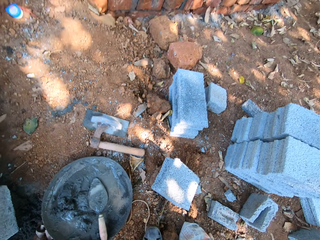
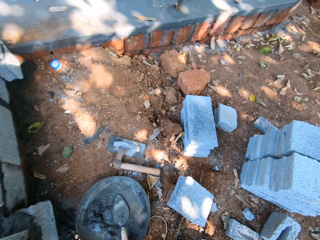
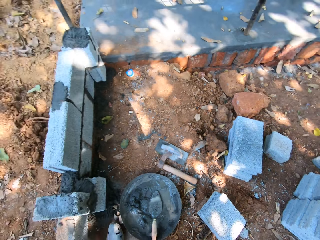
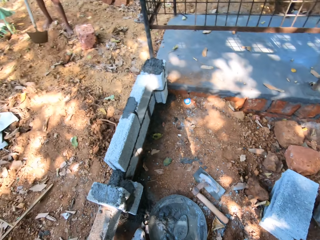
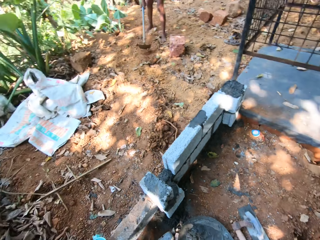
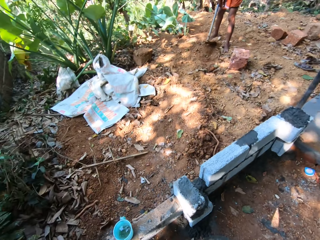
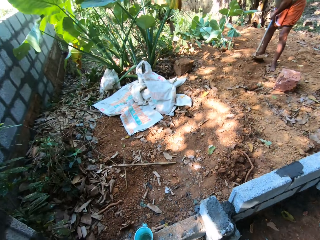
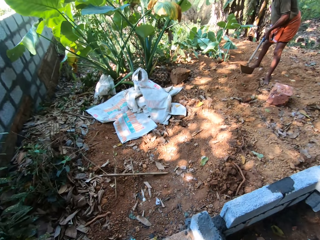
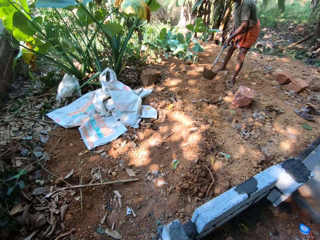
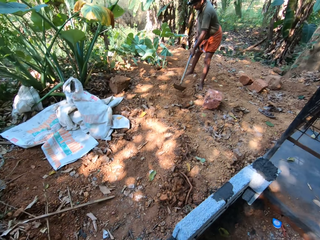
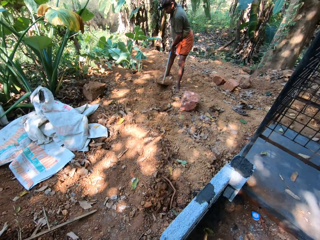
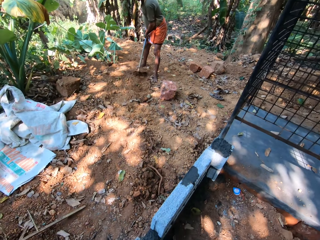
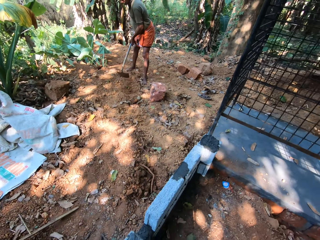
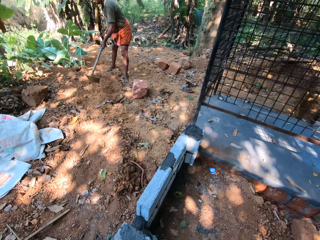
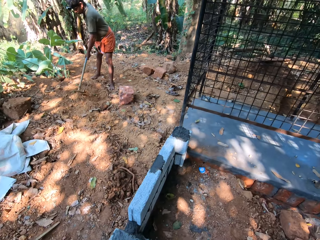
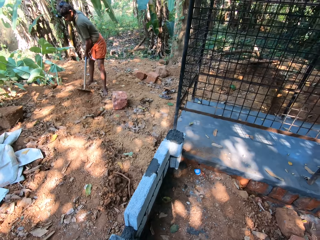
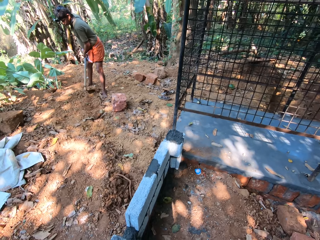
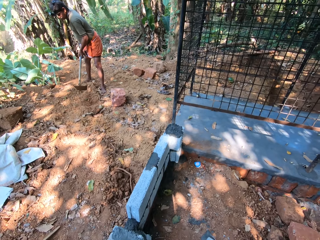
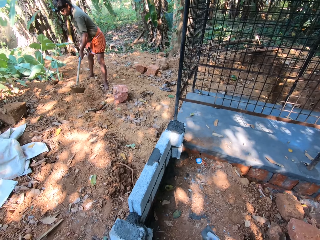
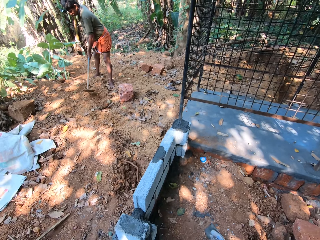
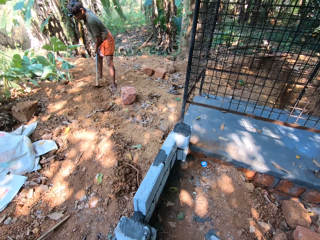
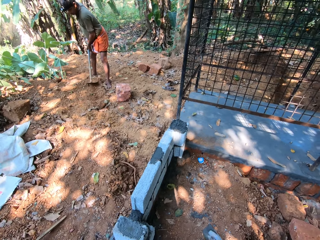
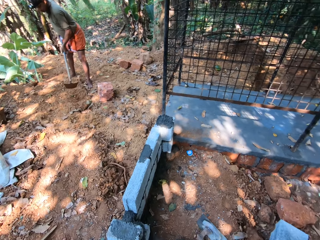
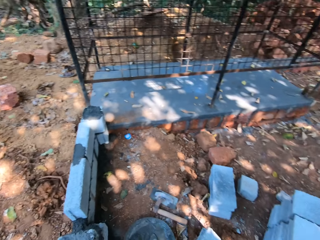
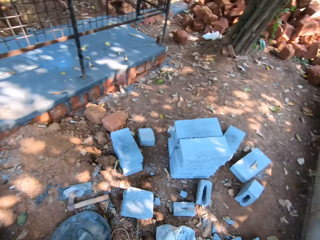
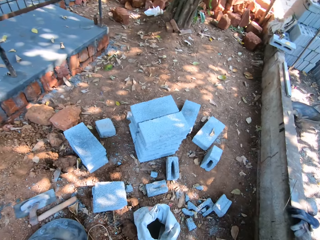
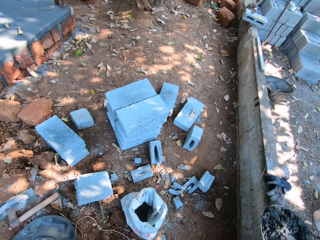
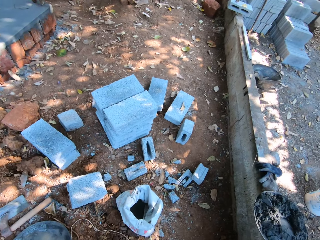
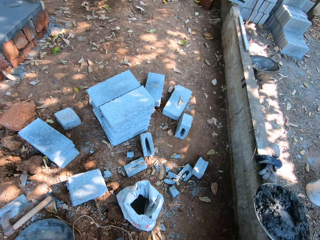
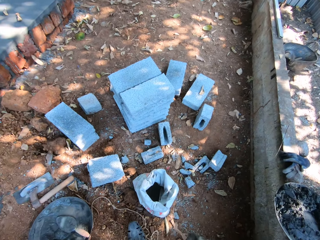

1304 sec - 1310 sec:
A man digs the ground with the hoe in both hands. The camera wearer looks around.

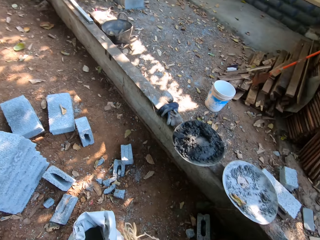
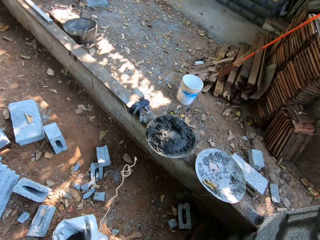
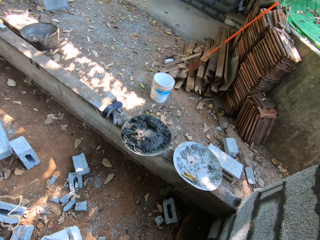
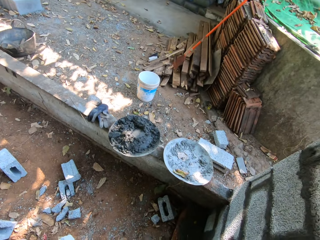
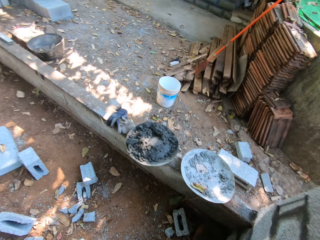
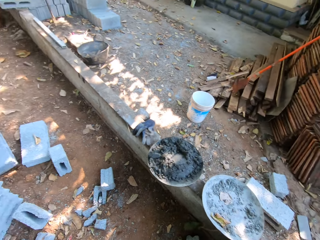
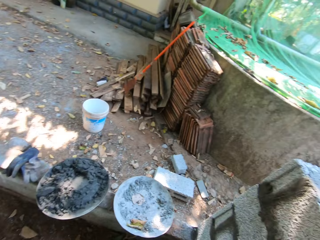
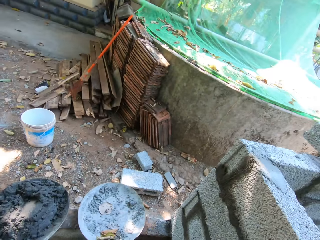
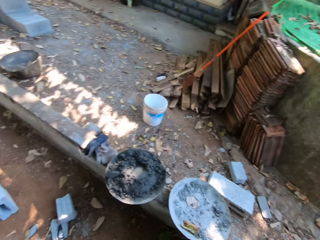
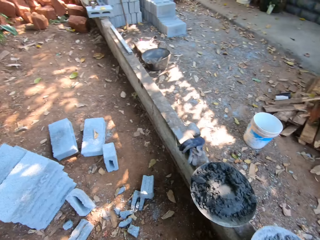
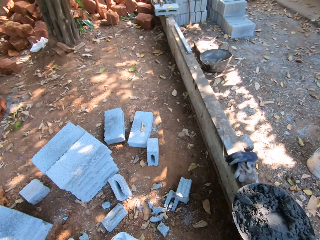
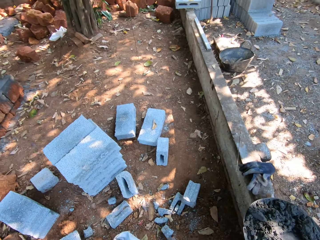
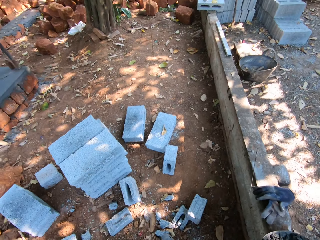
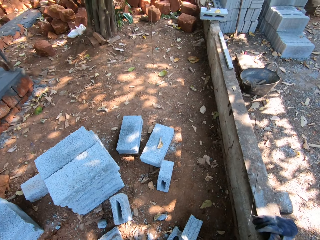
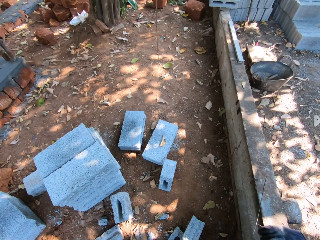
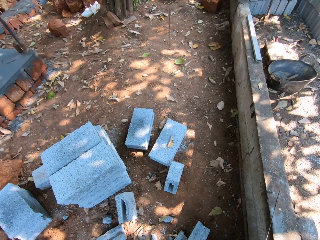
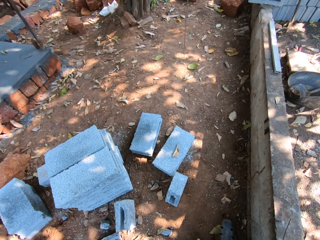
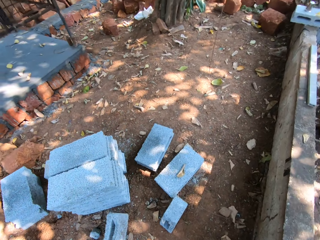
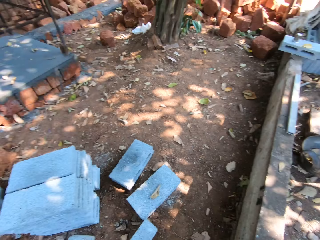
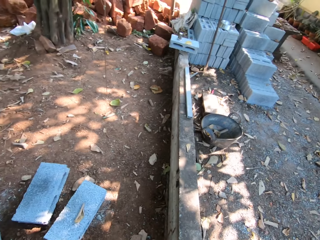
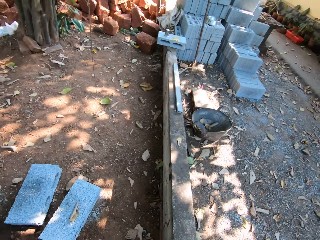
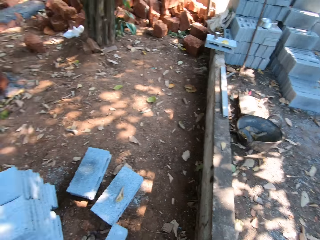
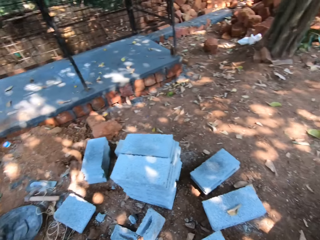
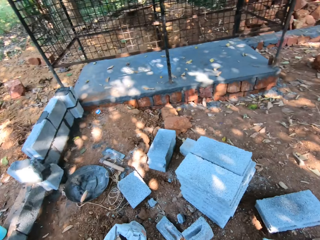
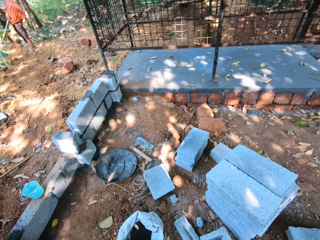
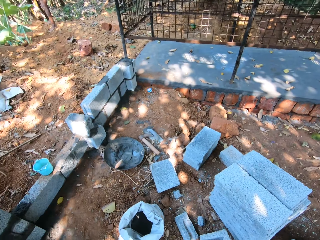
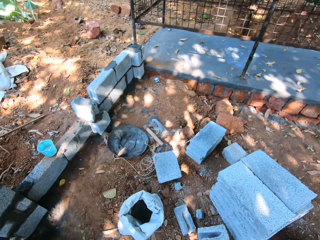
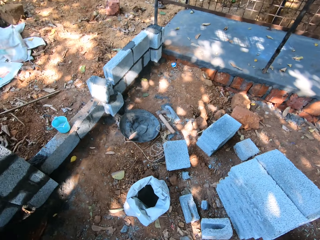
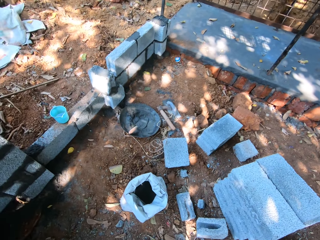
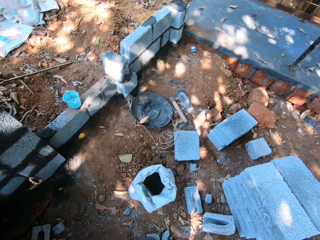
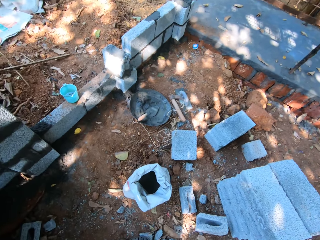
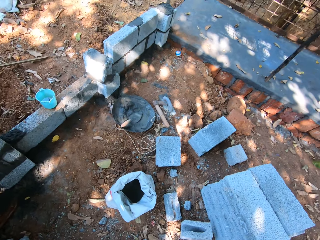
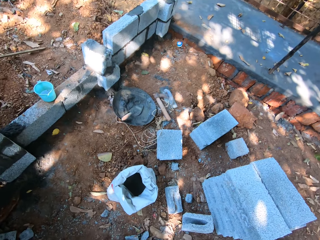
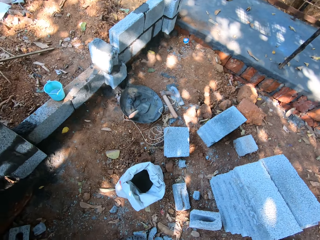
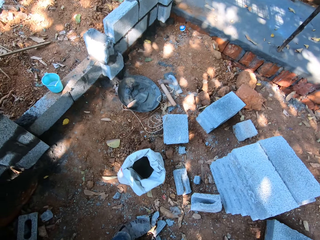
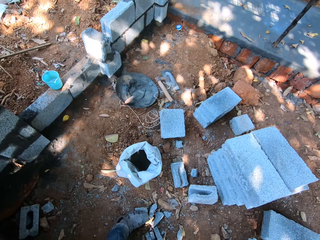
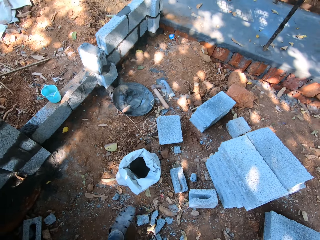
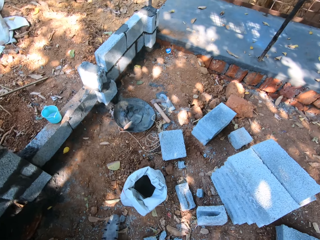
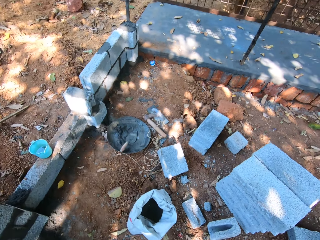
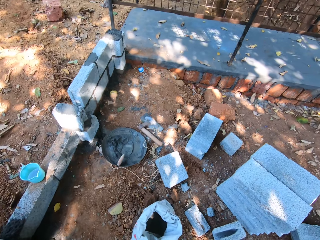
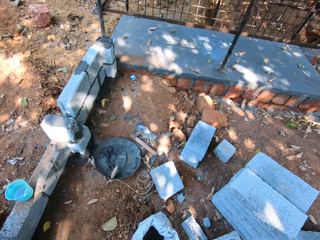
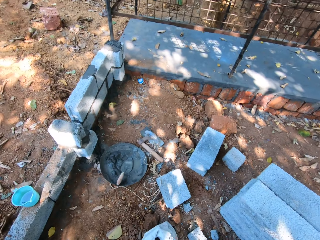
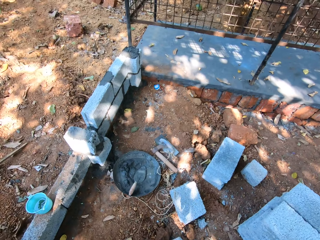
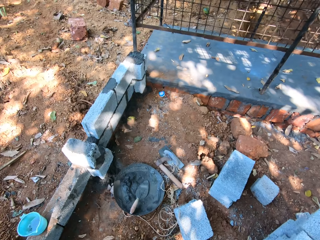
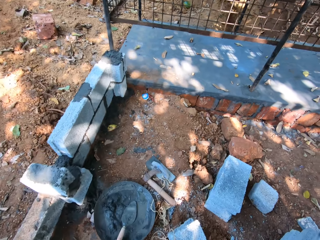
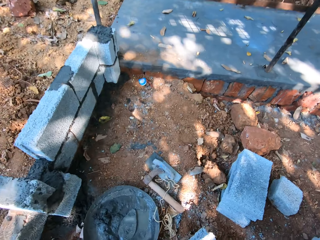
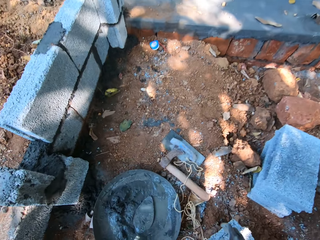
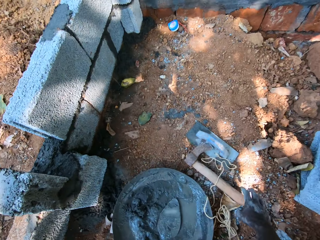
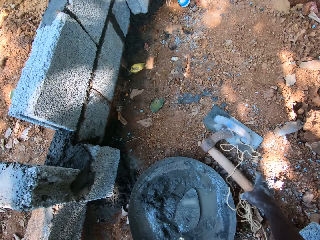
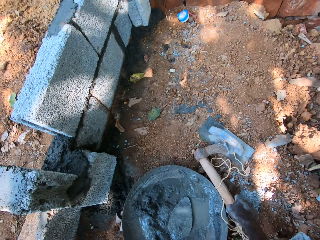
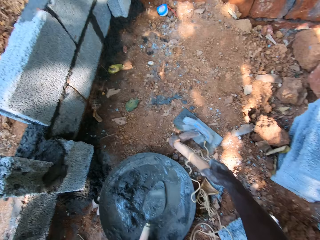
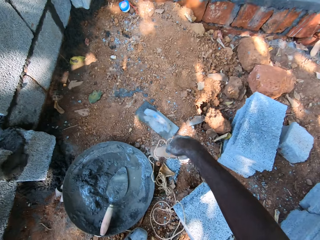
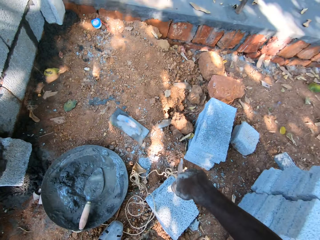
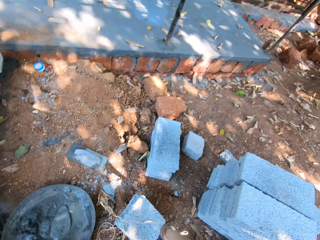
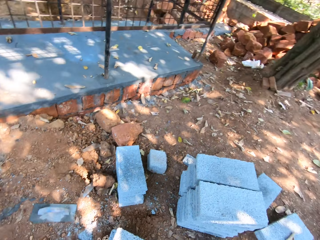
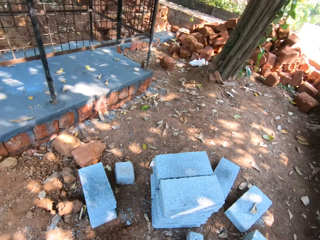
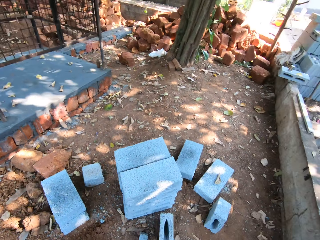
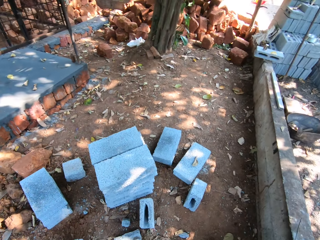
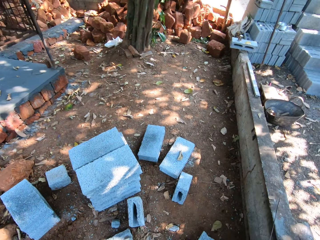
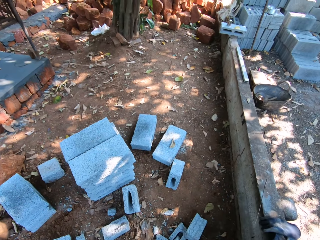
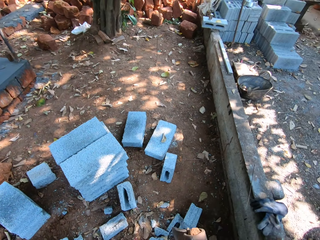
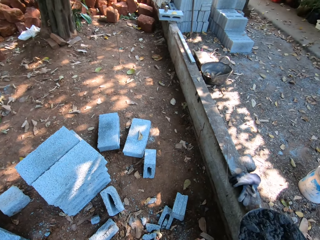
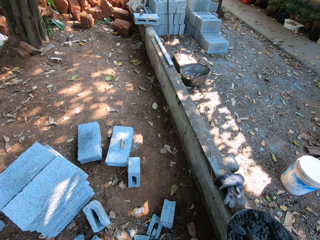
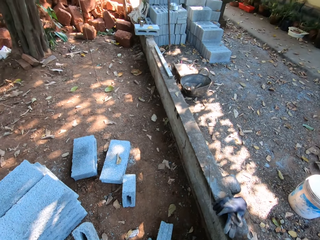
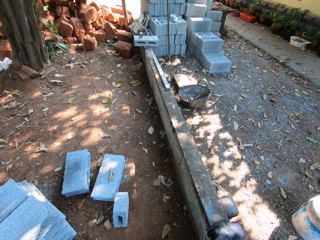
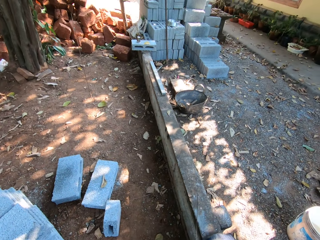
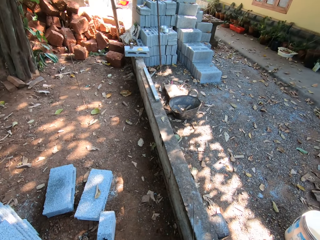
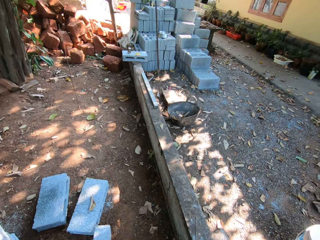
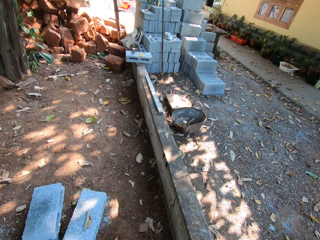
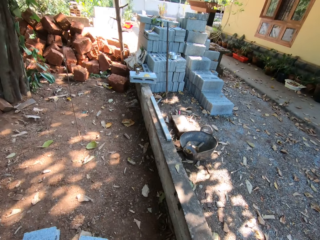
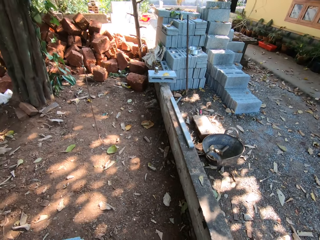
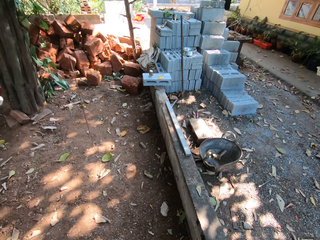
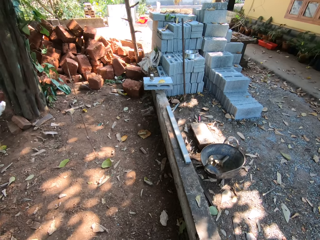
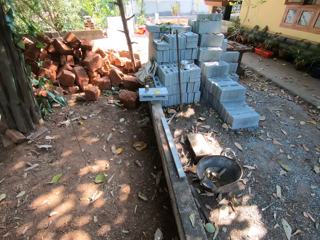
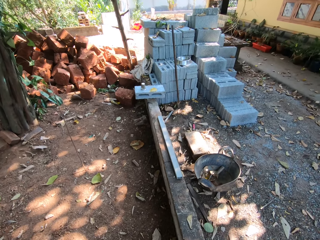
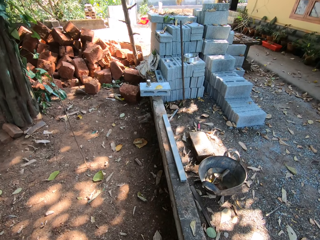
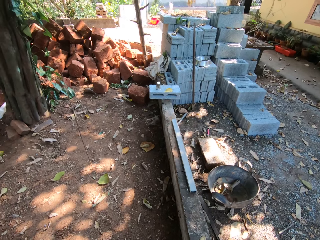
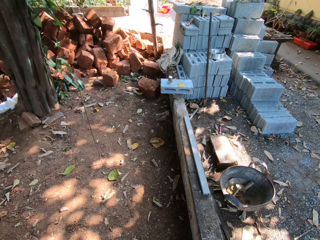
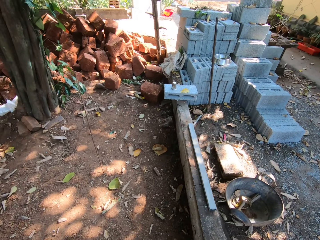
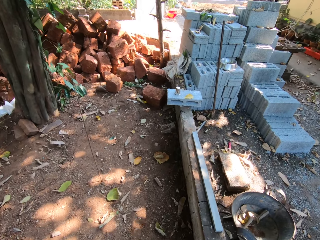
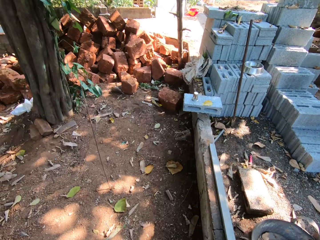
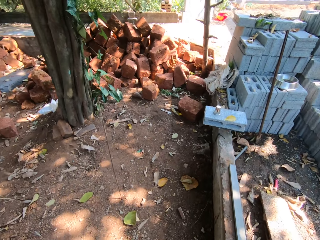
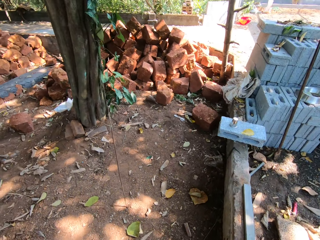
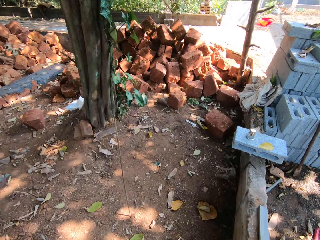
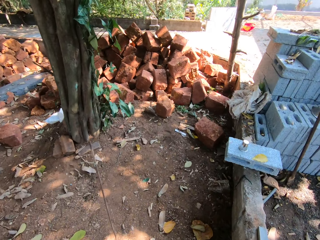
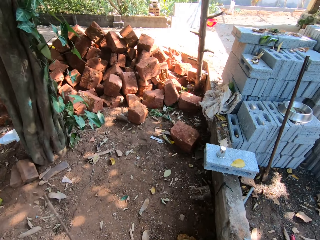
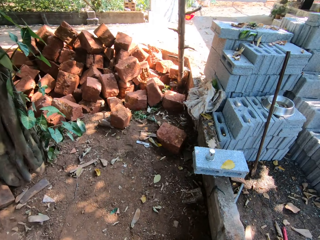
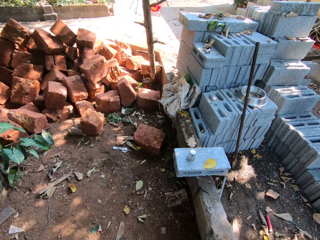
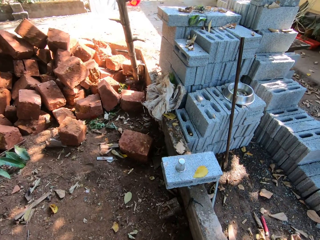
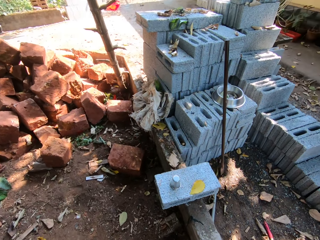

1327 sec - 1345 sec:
The camera wearer walks around. He picks the axe from the ground with his right hand. He walks around.
